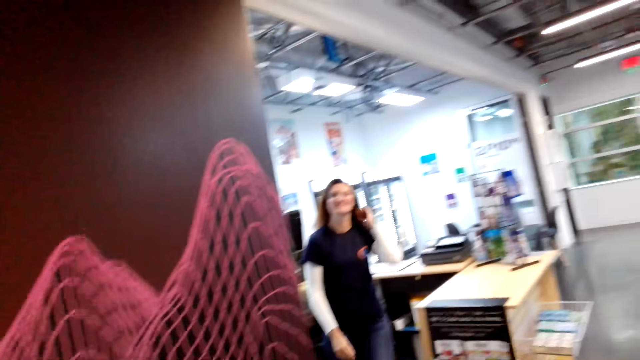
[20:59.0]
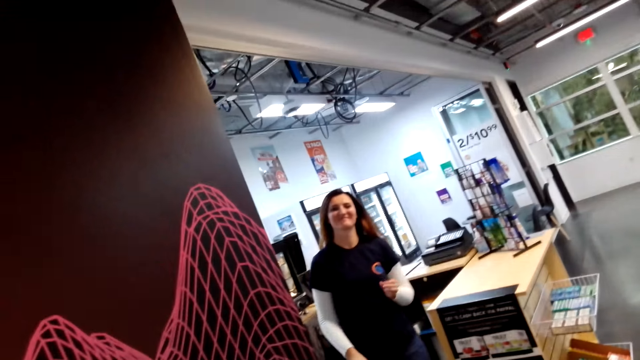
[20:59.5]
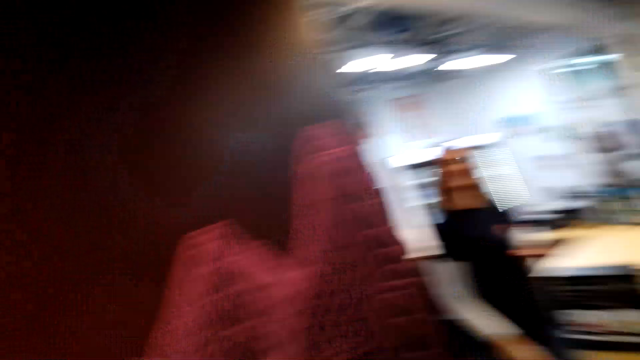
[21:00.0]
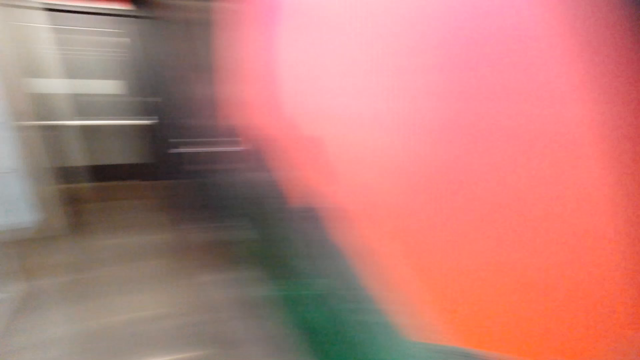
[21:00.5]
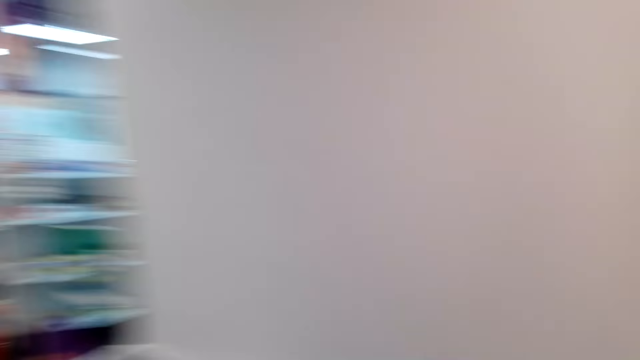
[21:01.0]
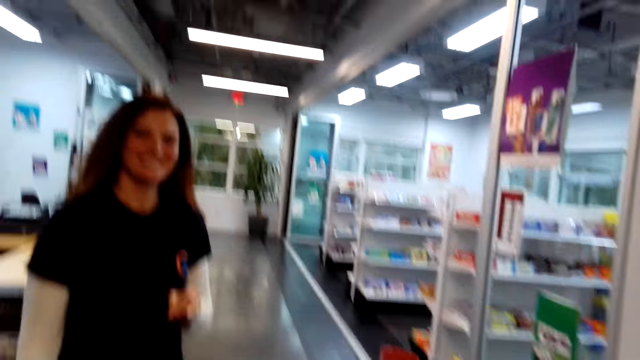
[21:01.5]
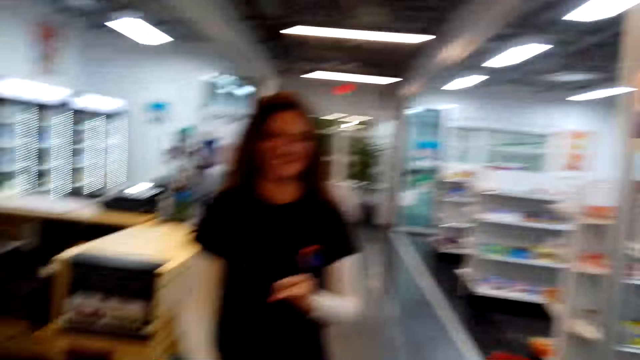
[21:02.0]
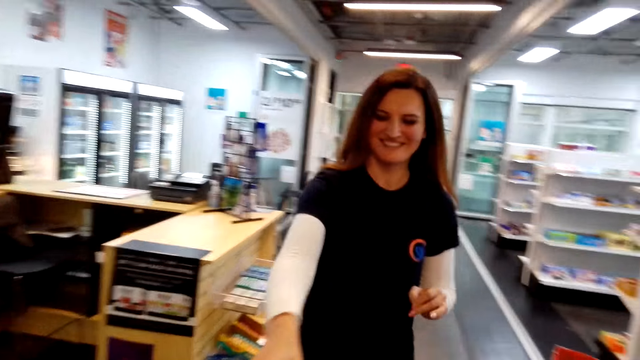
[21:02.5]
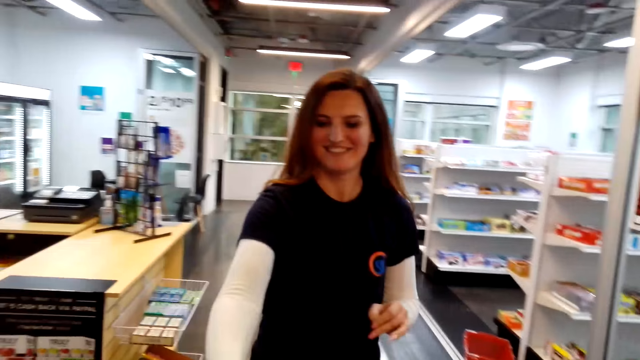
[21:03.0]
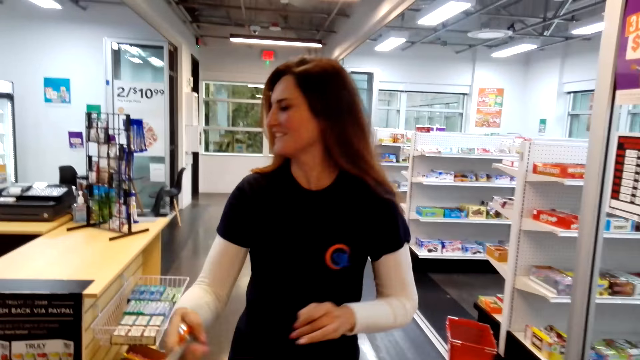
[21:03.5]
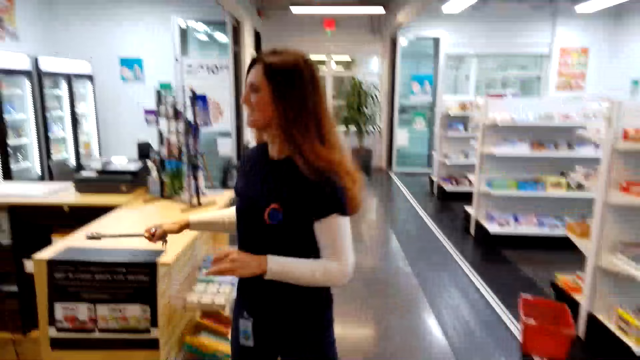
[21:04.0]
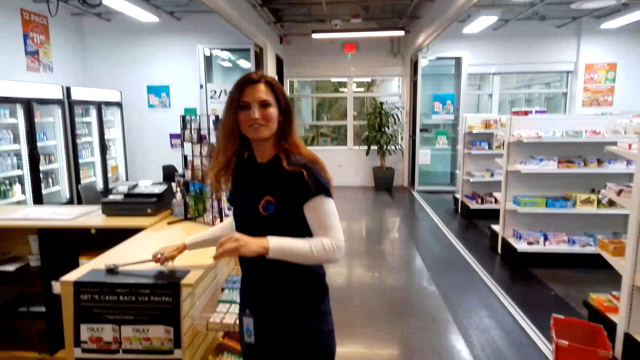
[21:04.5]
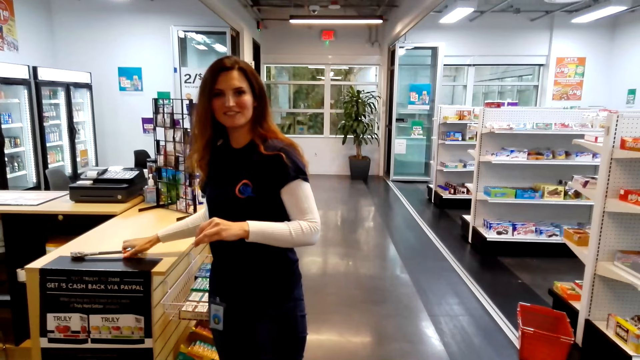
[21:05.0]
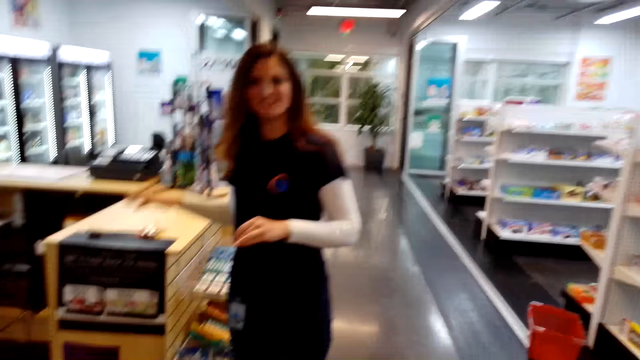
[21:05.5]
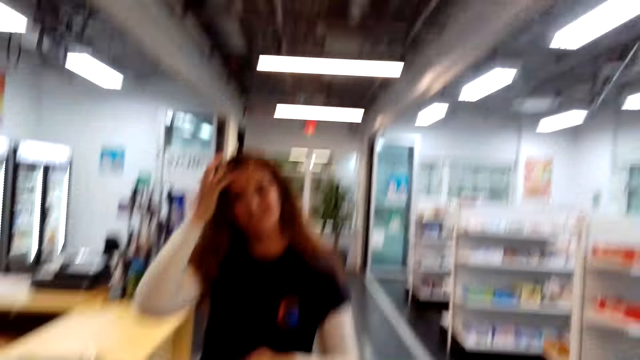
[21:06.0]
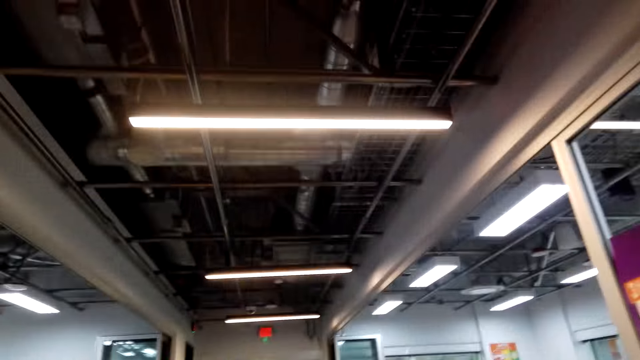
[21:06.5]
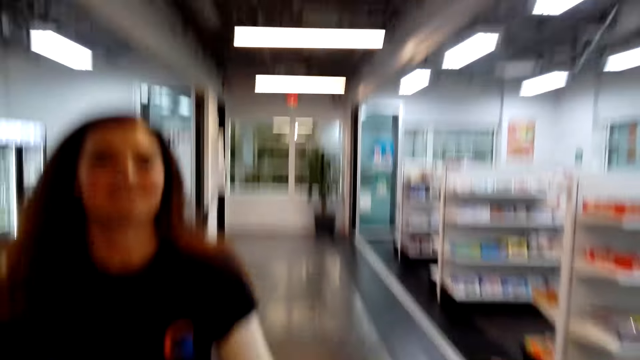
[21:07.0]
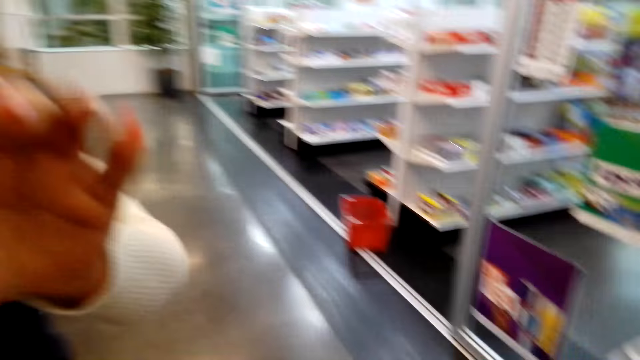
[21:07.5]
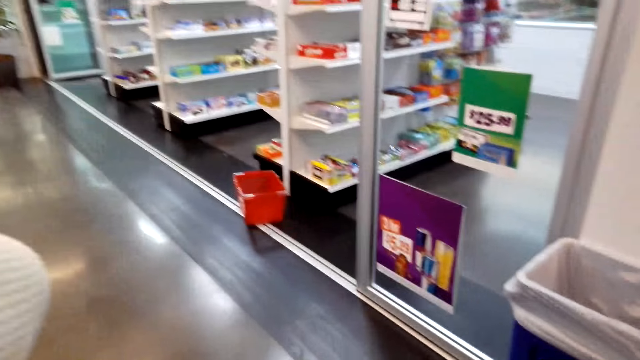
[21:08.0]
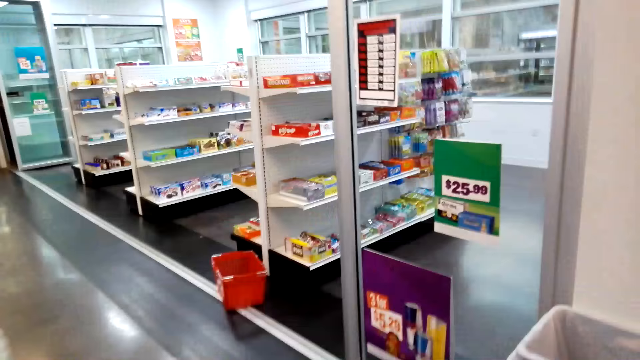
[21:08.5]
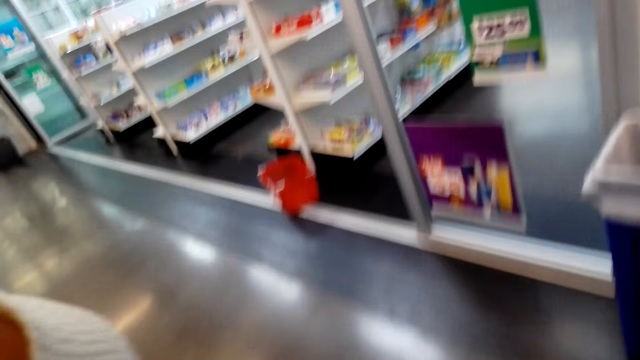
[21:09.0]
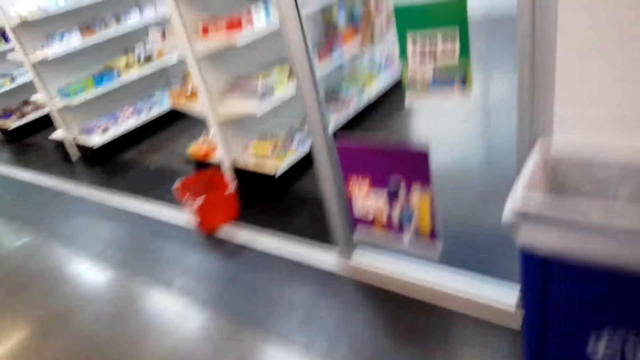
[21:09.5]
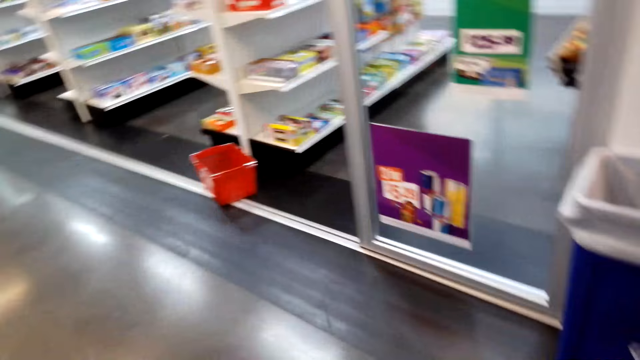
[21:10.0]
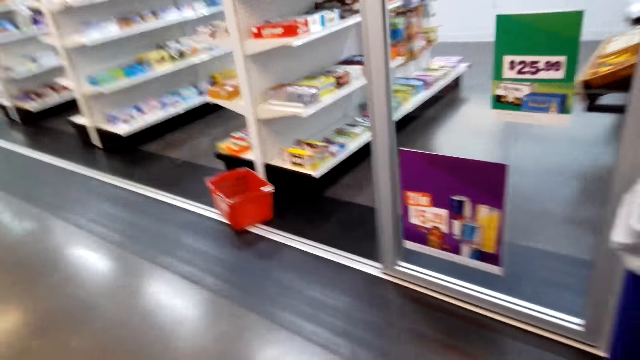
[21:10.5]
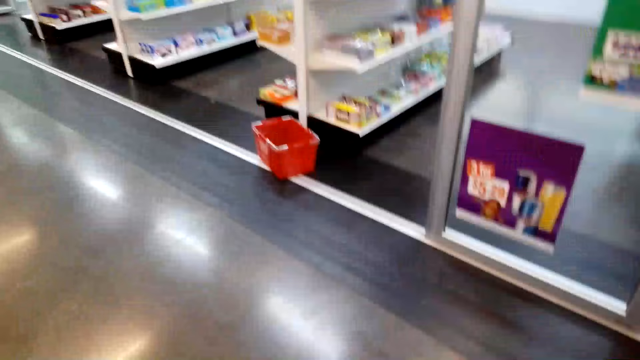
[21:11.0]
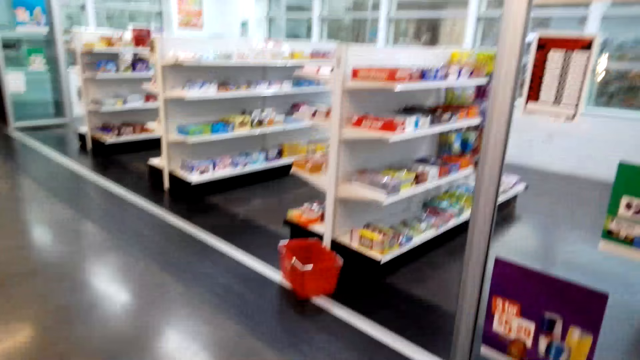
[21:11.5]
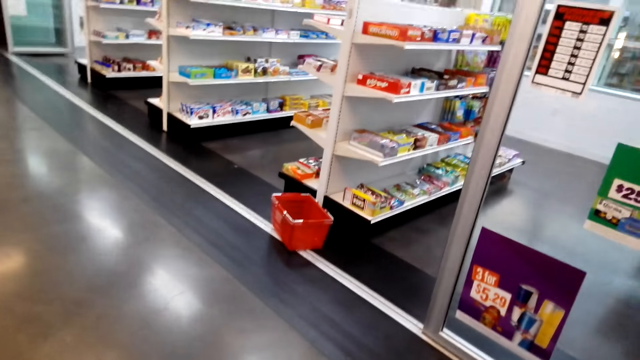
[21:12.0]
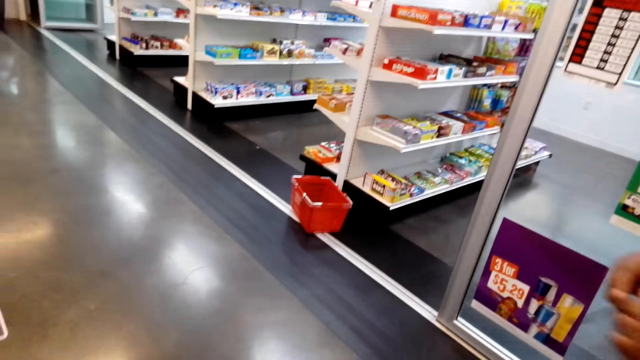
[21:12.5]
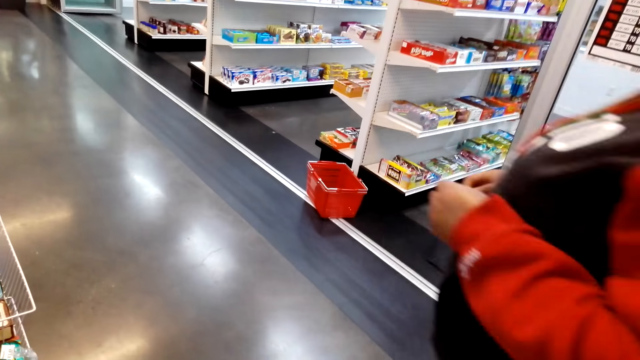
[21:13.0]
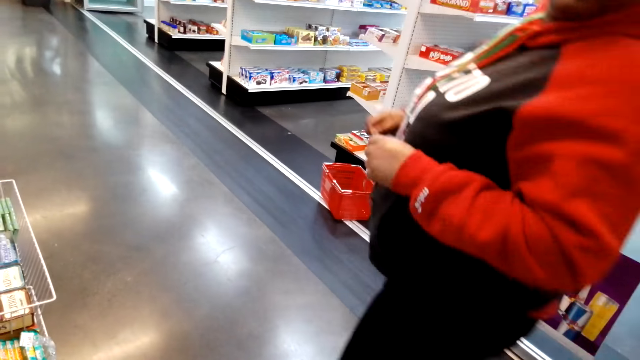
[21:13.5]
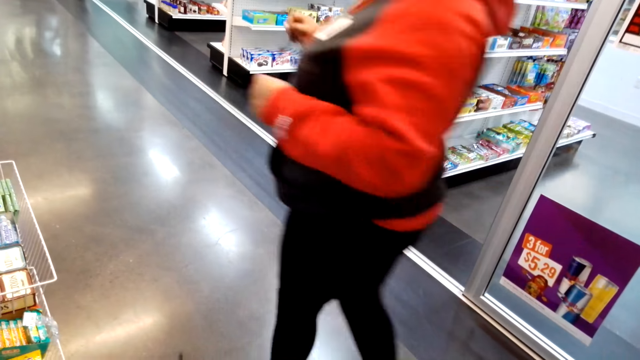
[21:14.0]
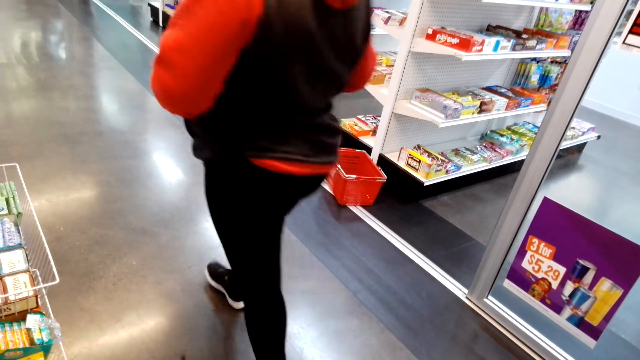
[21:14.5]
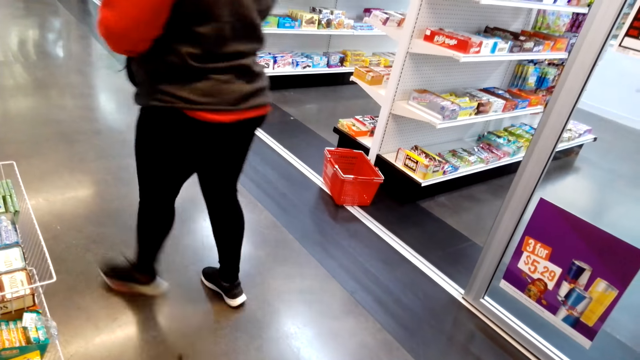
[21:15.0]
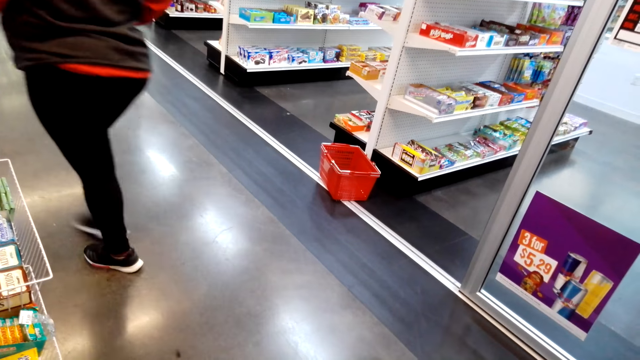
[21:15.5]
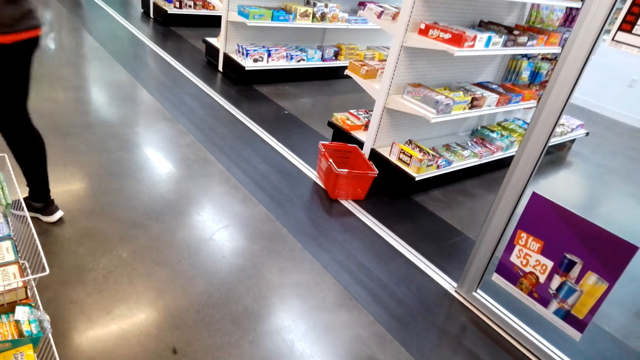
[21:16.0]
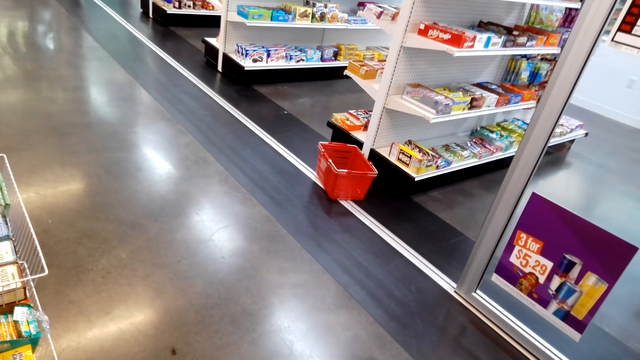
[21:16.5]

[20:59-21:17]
The camera wearer gives a woman the keys. The woman takes the keys from the camera wearer. The woman places the keys on the counter. The woman holds a camera. The camera wearer turns around the room. Another person walks around the room.
